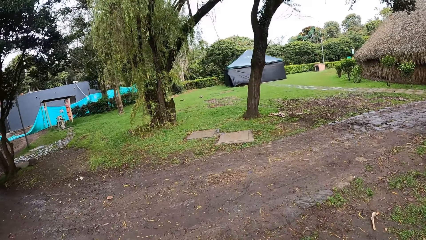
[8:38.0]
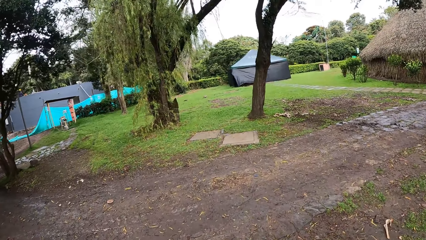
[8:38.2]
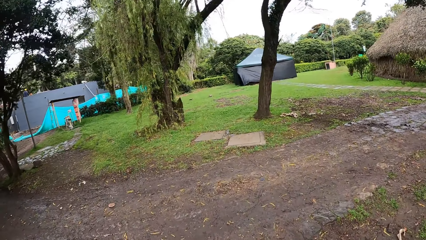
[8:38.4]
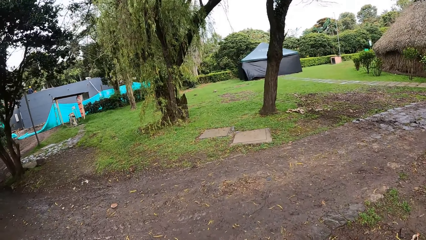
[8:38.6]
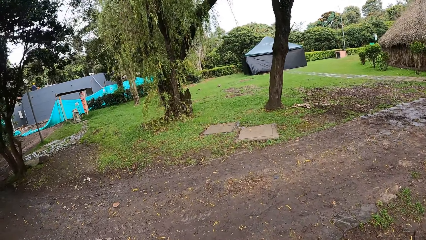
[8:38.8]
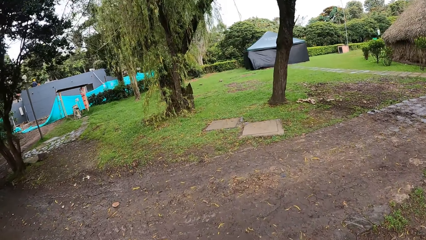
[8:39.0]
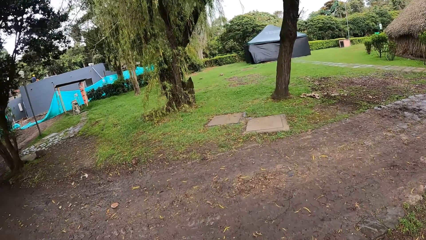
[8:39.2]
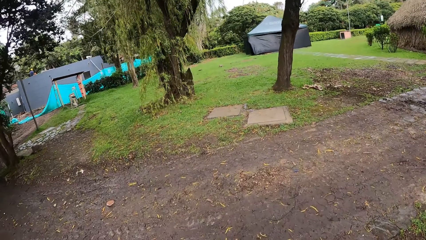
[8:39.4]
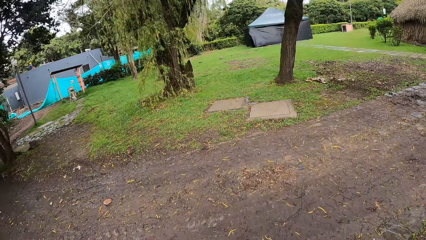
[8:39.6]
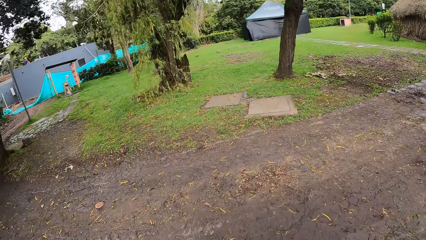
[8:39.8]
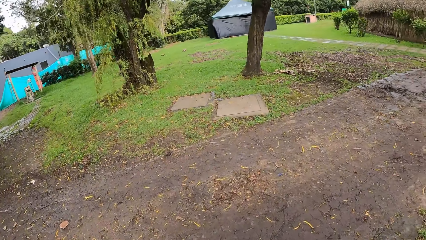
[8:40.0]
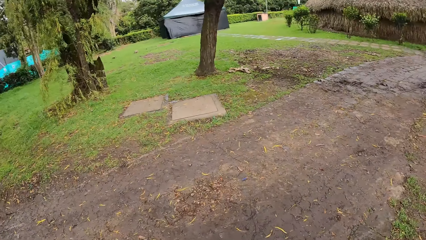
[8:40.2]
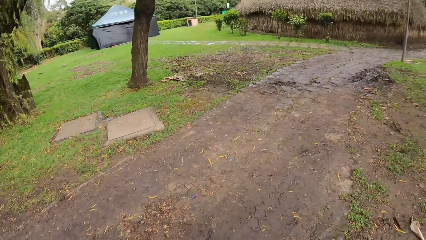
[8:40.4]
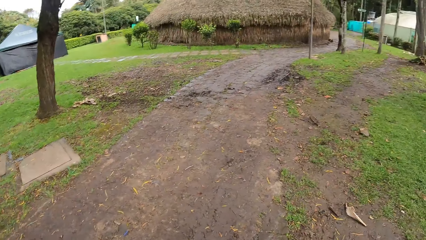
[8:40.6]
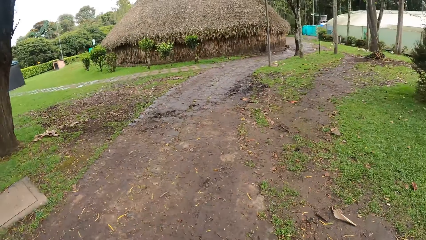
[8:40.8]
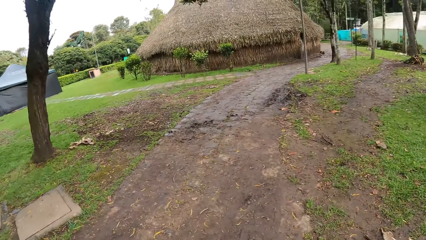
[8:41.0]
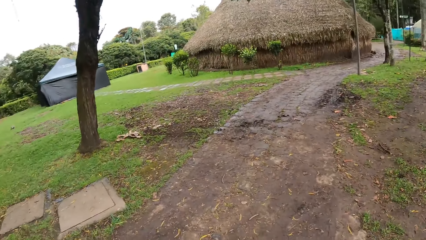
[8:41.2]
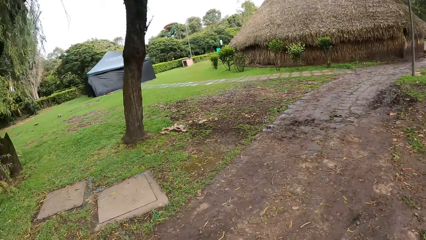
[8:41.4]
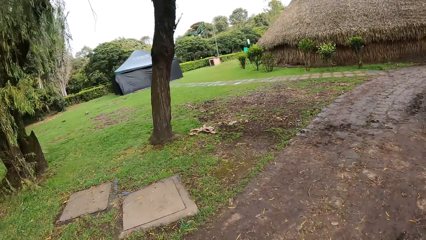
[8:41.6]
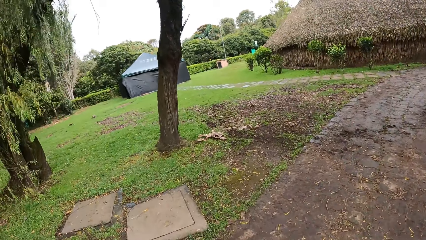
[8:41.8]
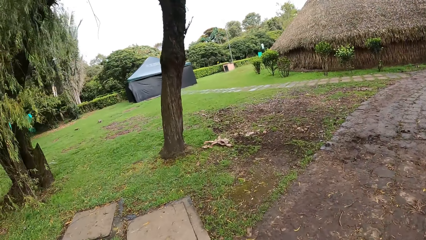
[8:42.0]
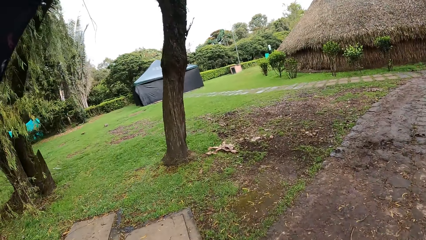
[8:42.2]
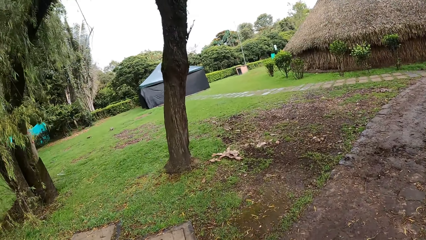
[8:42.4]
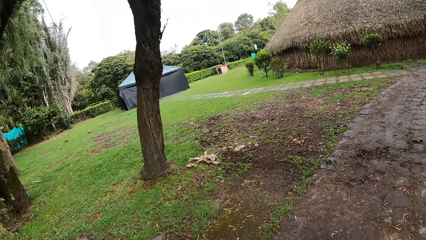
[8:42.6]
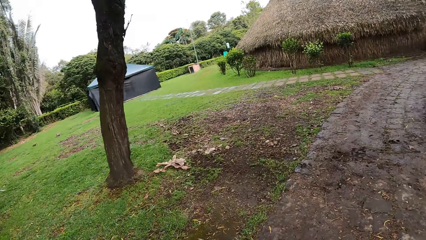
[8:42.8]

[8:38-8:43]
The camera wearer interacts with a woman, another woman, a third woman and a fourth woman.

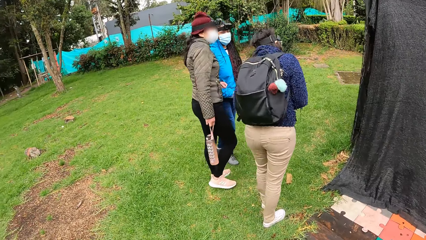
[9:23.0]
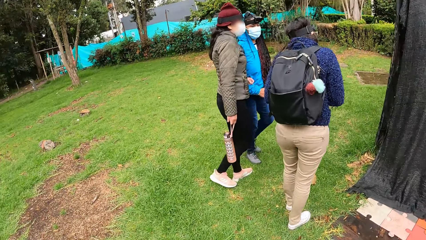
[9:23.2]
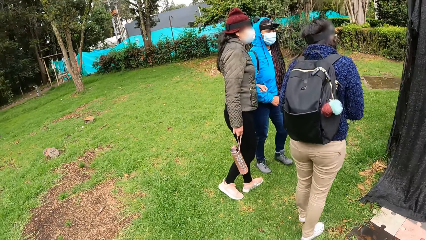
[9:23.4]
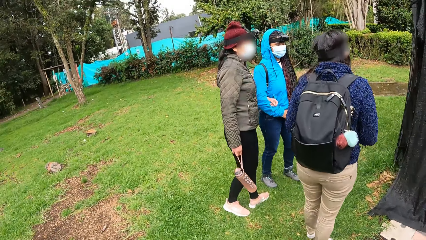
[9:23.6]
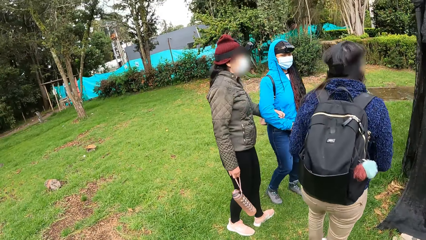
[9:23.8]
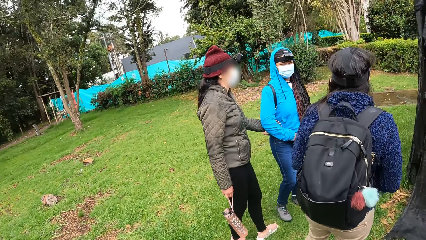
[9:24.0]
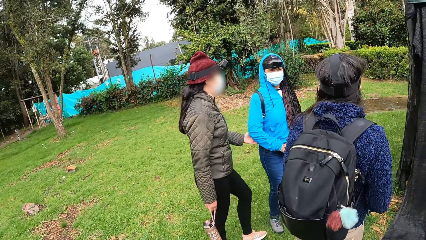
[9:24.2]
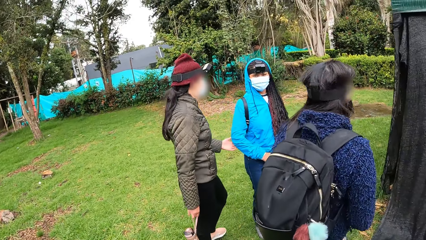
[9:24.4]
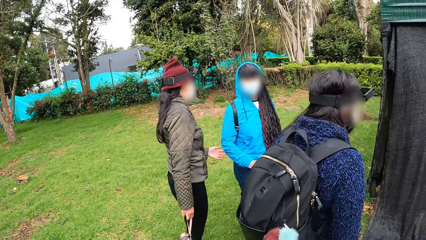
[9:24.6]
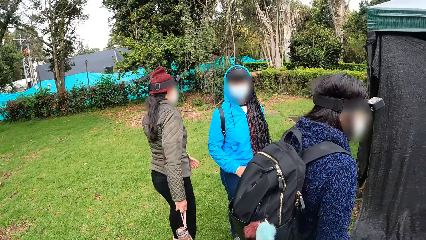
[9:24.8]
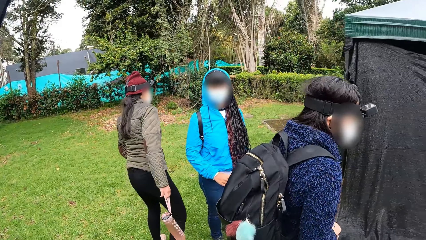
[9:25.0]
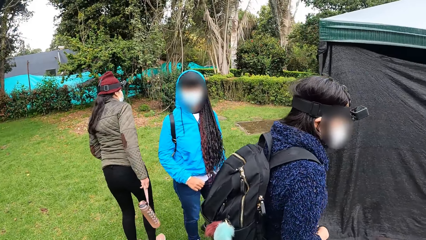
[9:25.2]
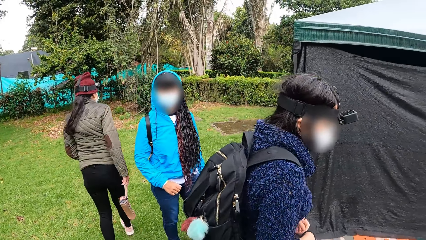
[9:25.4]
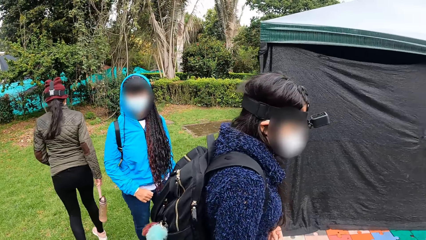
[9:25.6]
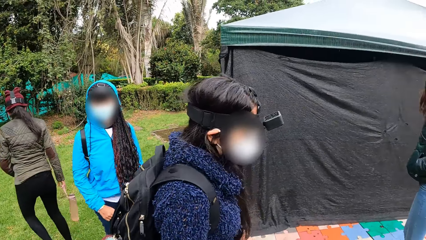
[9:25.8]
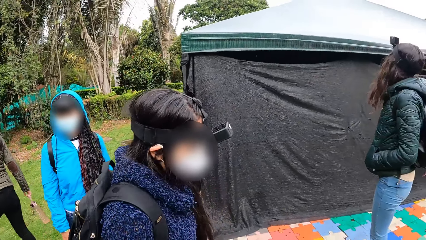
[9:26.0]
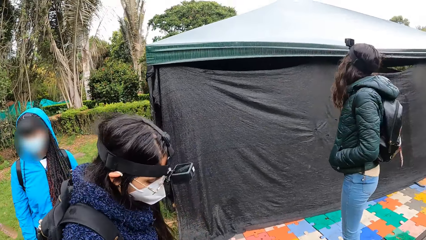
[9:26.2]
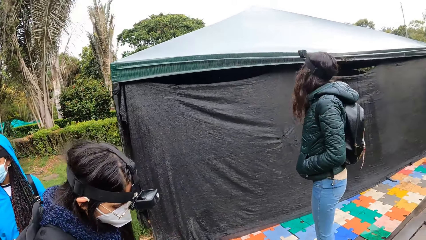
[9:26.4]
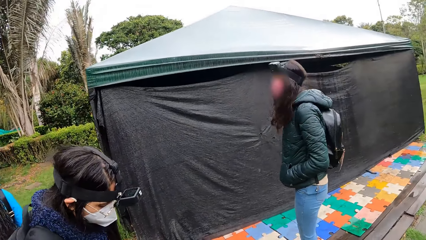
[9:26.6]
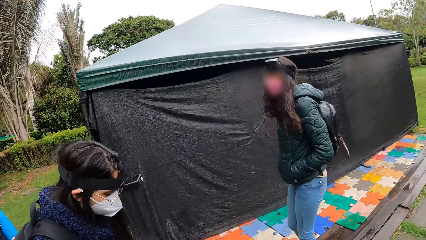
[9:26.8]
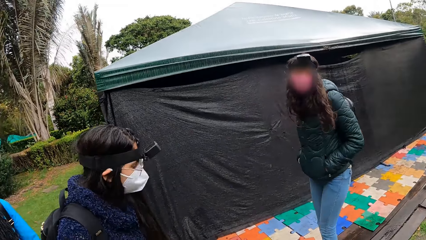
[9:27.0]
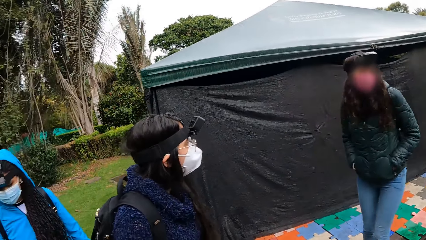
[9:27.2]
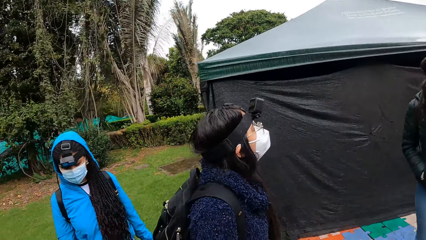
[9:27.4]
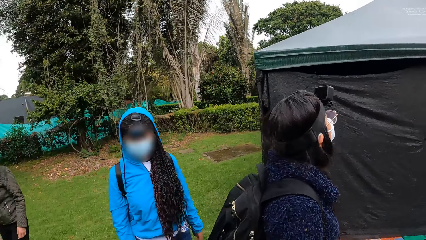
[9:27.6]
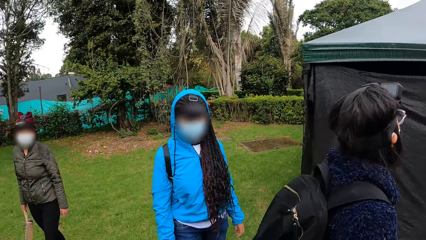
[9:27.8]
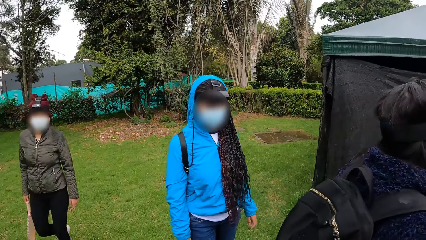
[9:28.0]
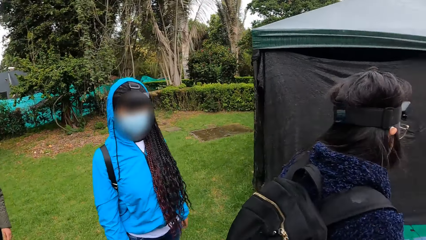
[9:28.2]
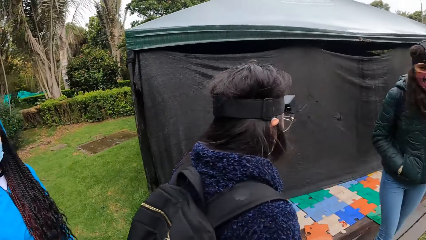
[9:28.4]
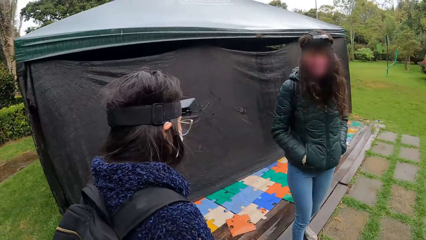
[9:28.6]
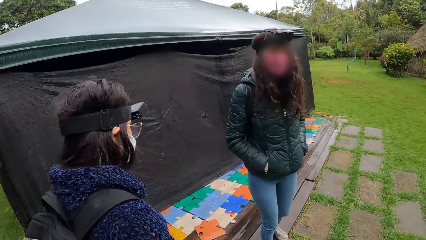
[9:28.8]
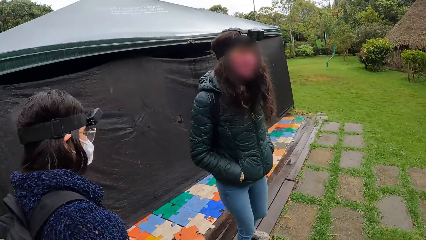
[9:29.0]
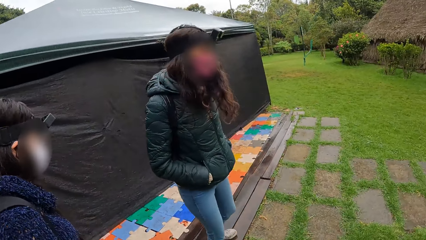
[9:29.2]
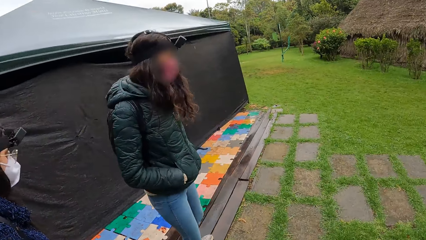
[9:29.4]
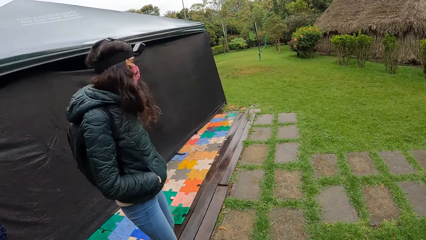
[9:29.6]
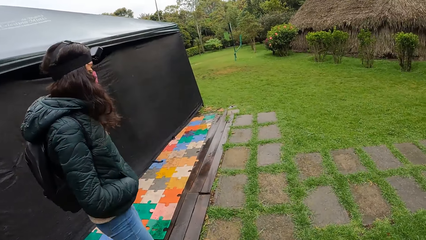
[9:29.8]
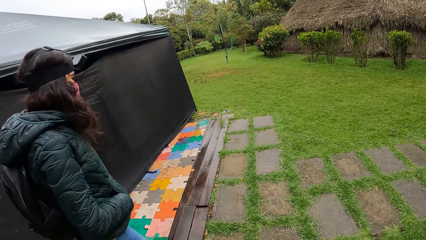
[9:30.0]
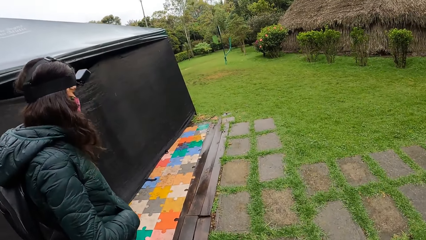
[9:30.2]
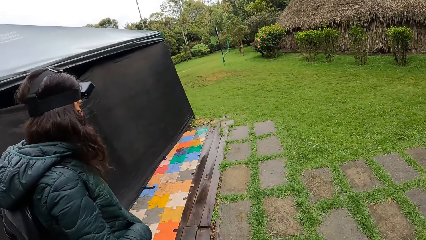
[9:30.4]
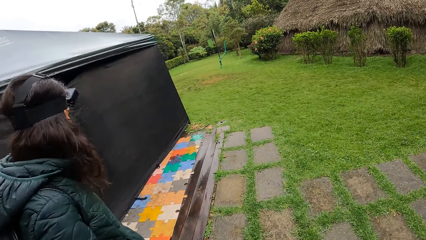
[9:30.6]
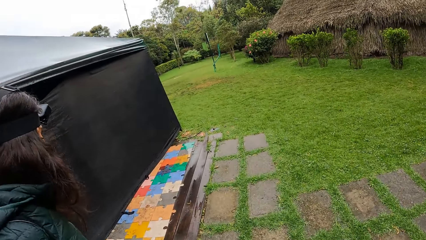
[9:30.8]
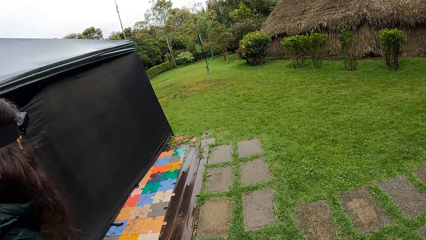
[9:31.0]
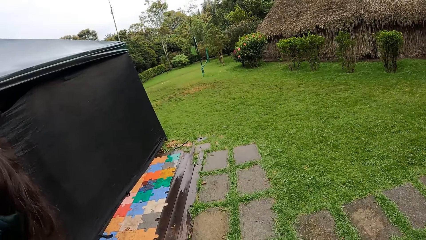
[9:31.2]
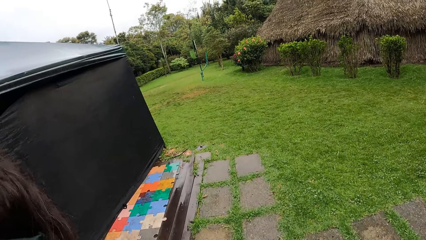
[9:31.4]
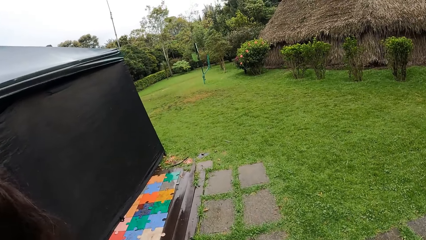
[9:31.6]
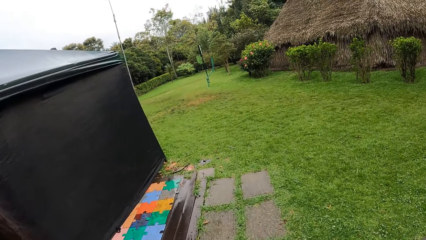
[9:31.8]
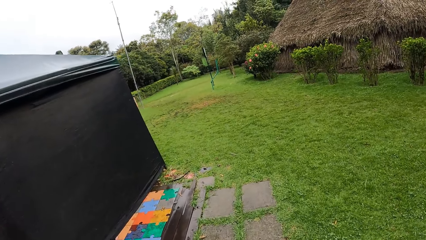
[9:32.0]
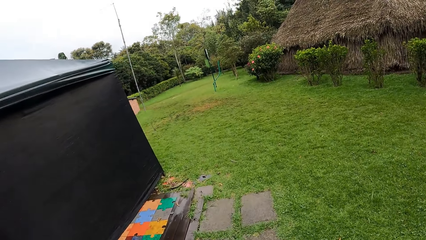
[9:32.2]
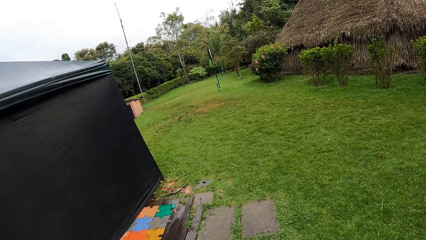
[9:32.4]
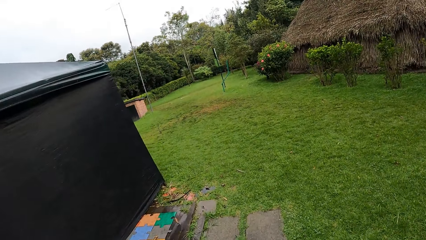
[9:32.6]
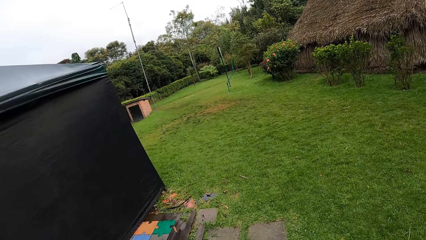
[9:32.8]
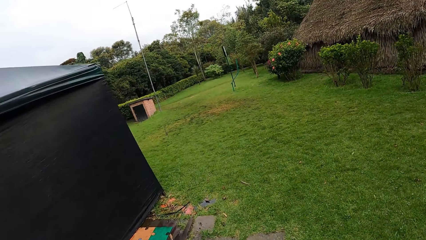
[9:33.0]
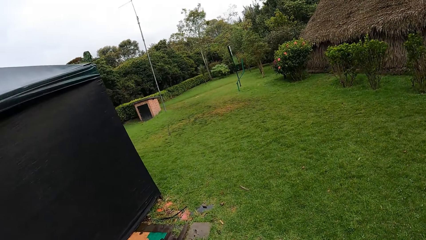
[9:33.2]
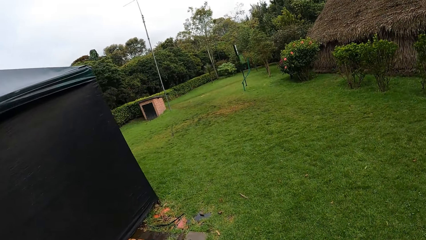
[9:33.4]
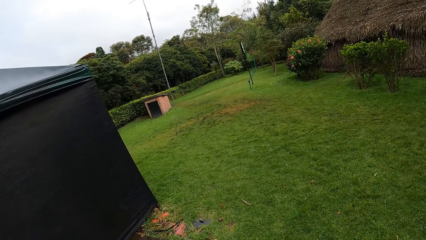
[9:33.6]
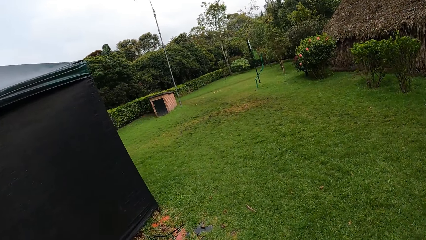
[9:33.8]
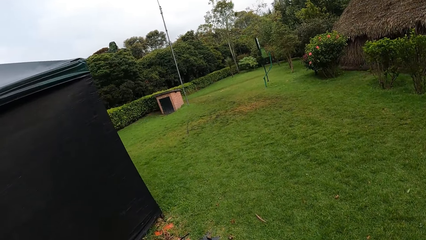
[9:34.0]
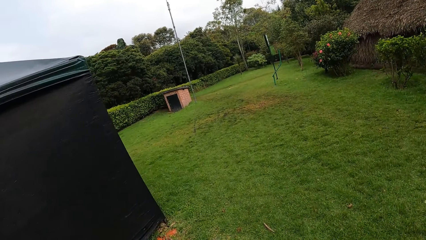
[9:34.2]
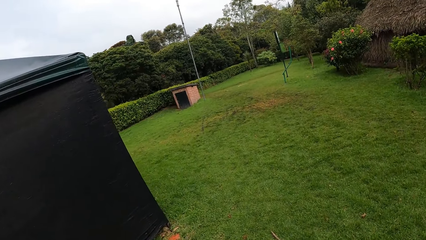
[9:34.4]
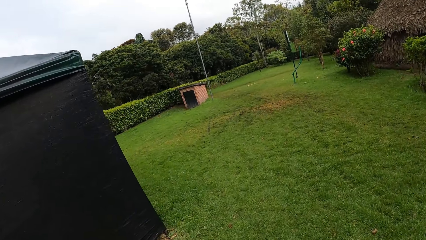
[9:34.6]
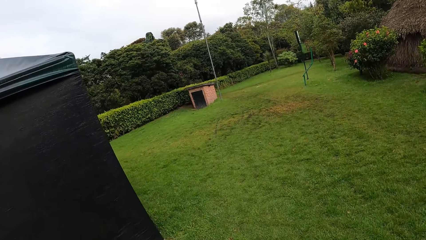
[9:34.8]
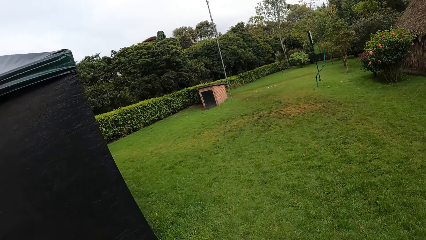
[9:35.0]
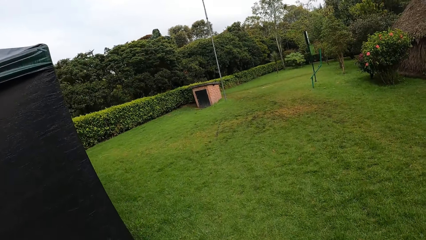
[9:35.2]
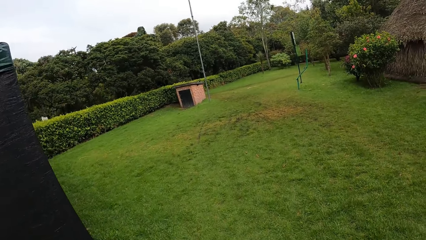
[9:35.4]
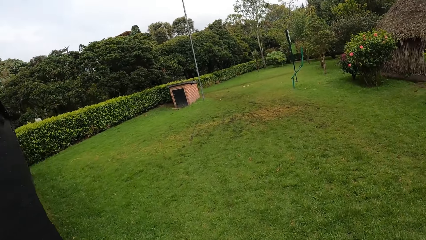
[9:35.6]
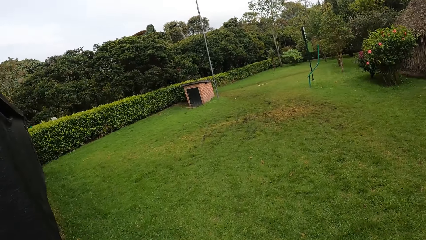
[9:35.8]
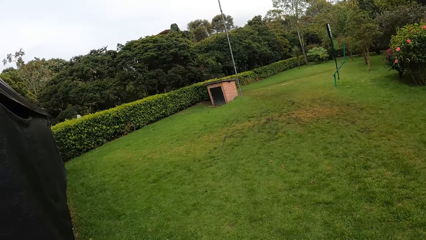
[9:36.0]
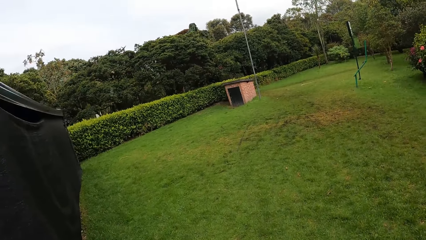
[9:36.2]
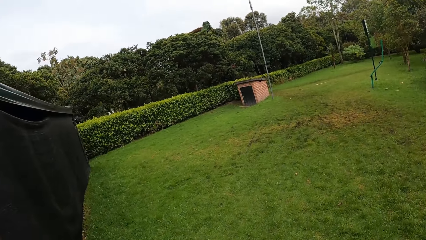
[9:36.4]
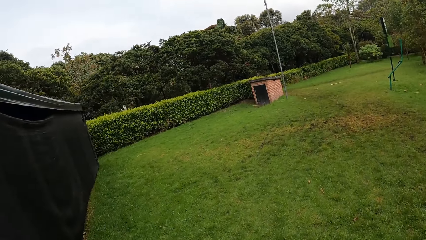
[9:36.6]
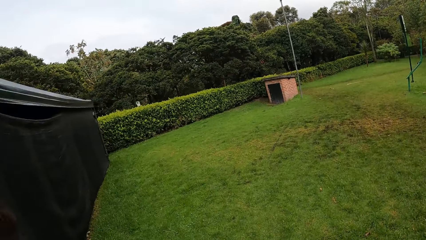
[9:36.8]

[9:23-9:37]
The camera wearer interacts with a woman. They walk around.
